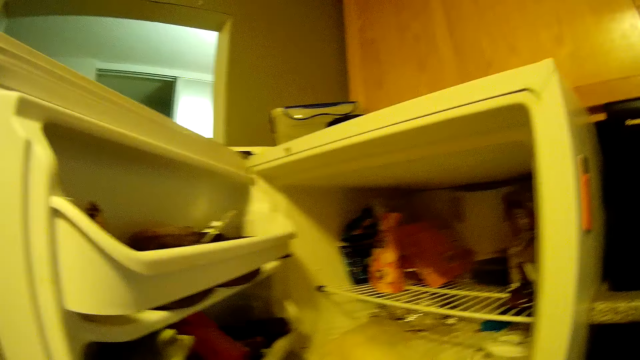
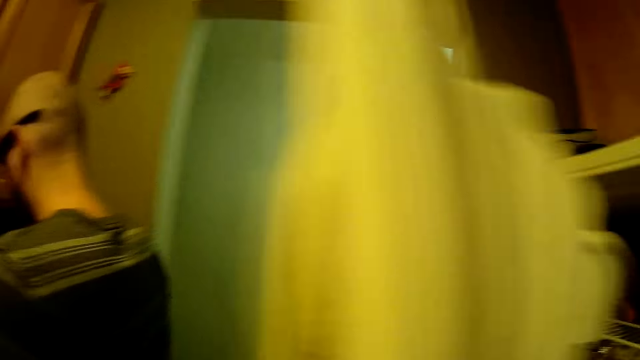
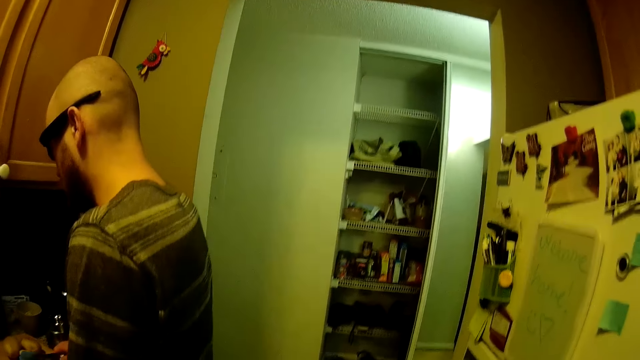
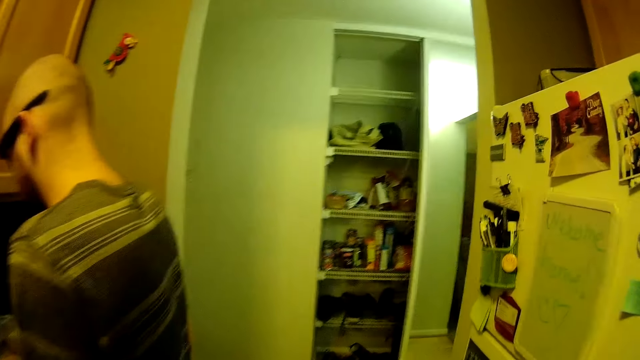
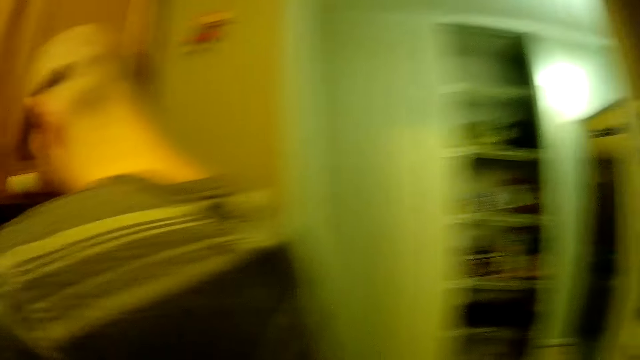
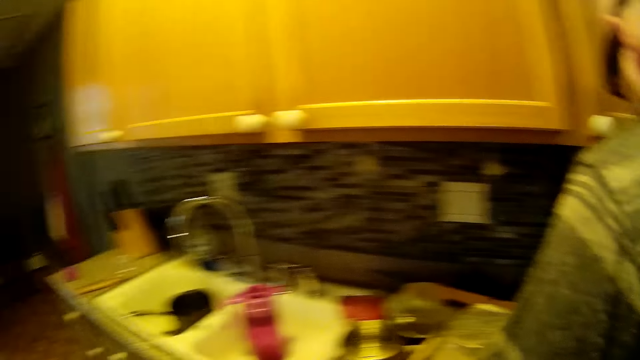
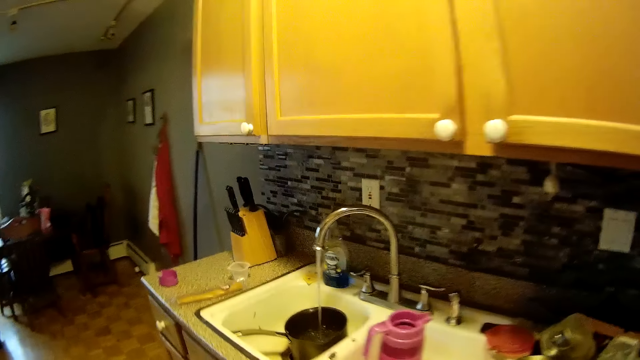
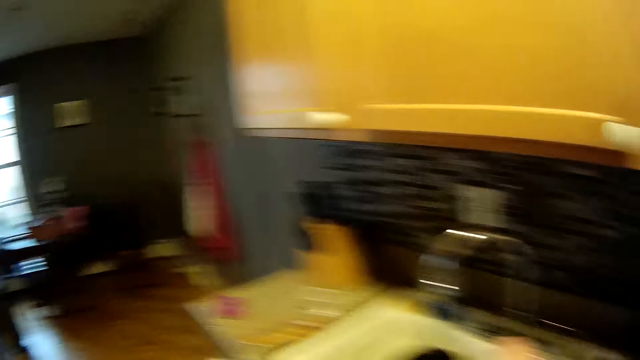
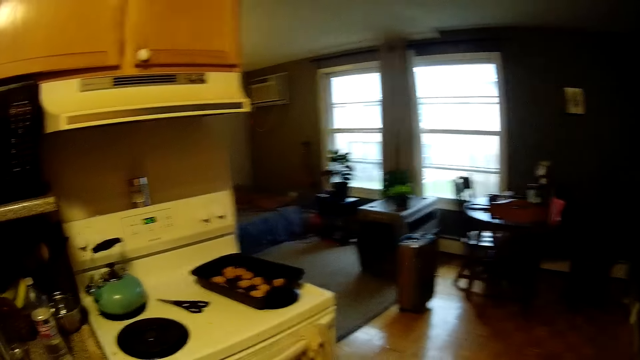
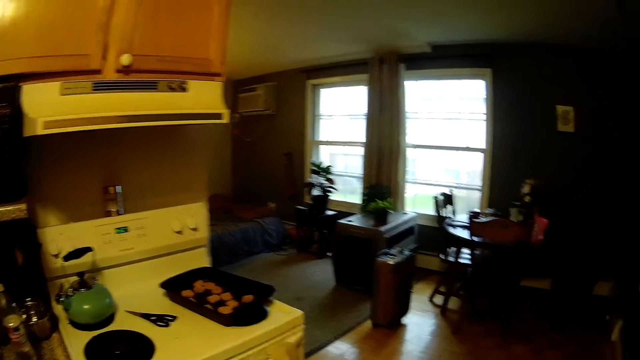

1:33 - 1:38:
The camera wearer places the plastic bag into the refrigerator. They close the fridge. They walk around.

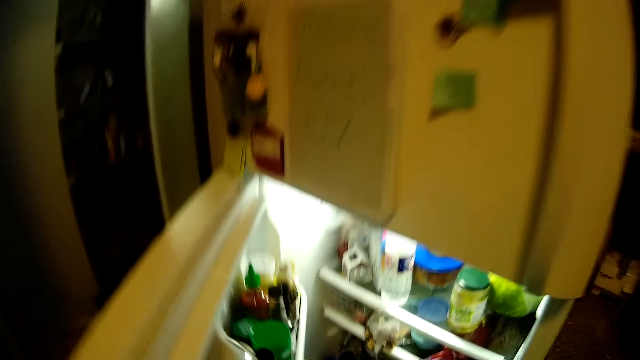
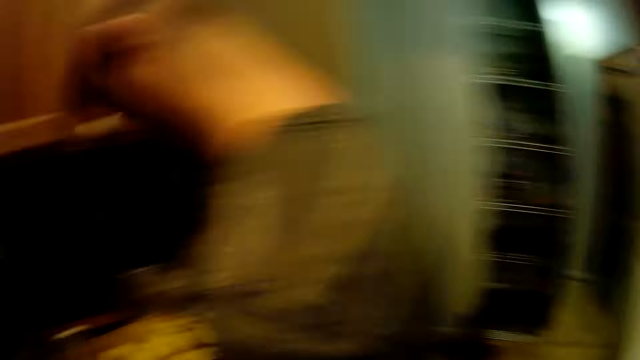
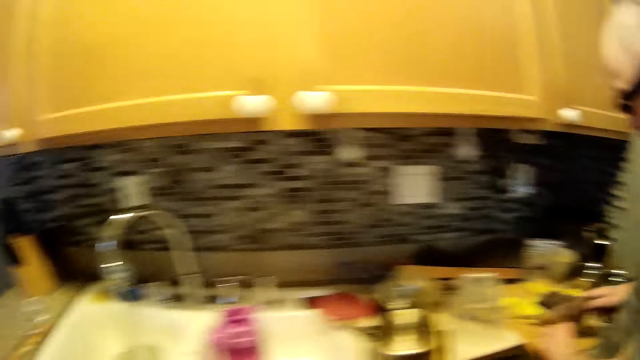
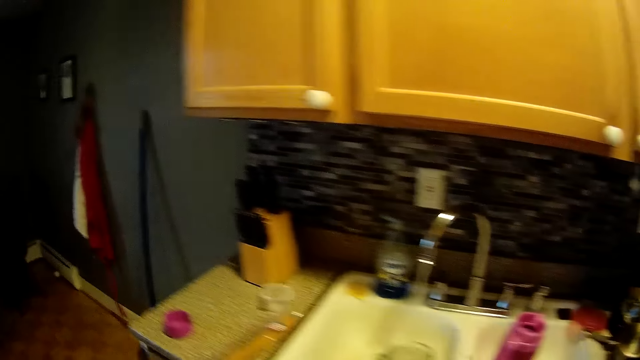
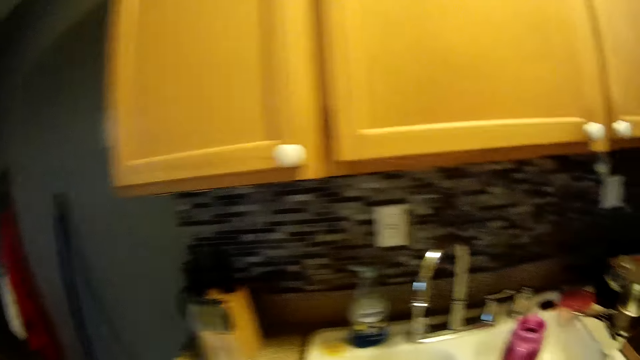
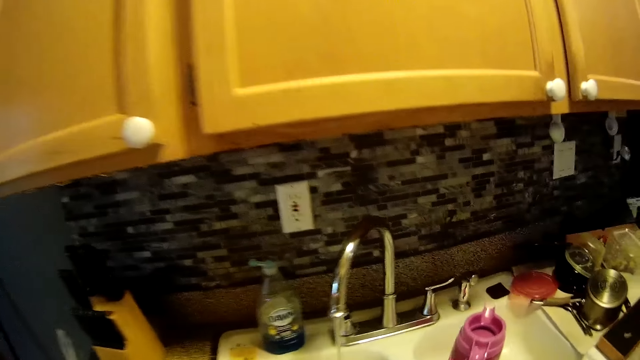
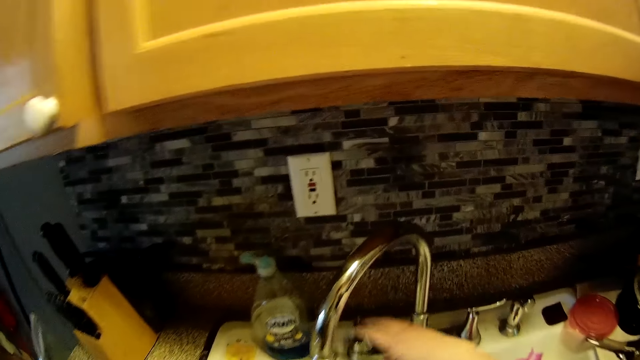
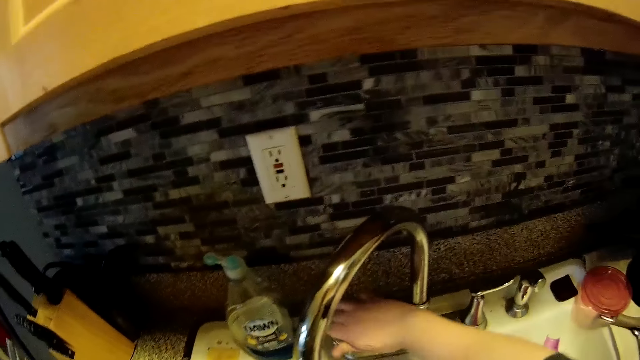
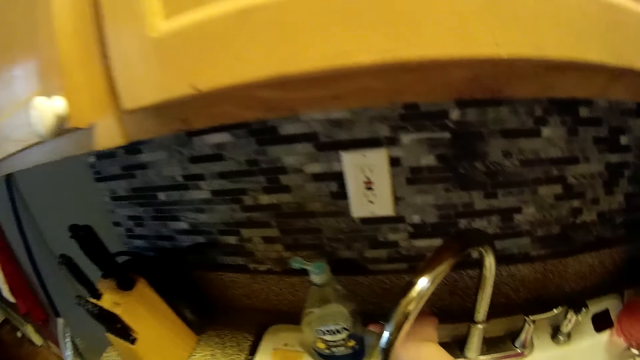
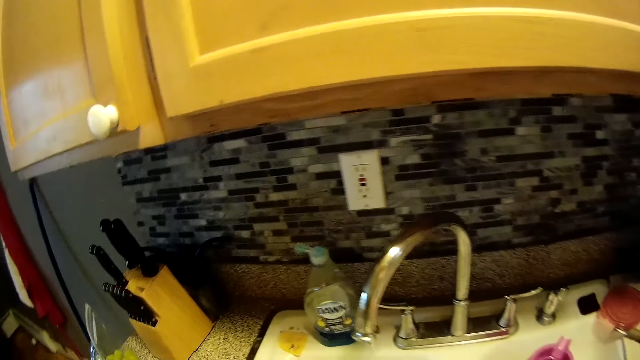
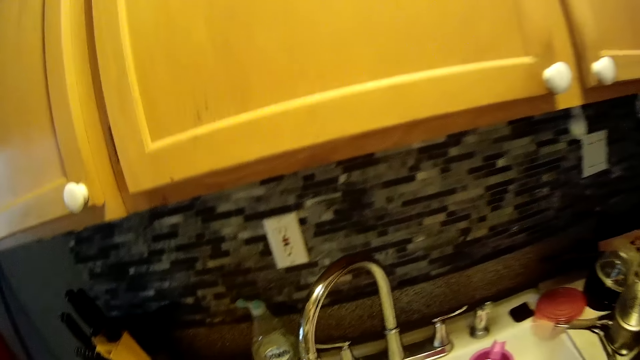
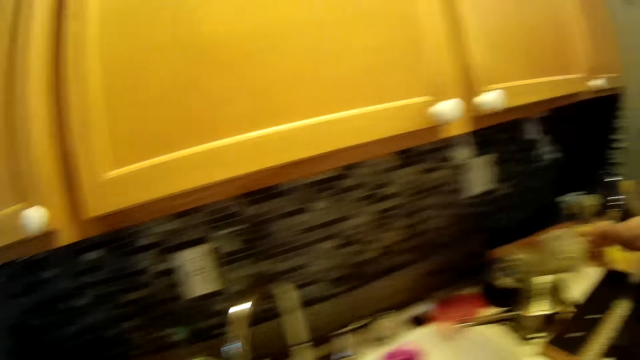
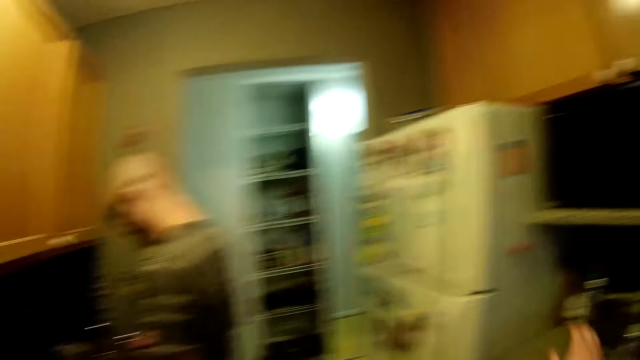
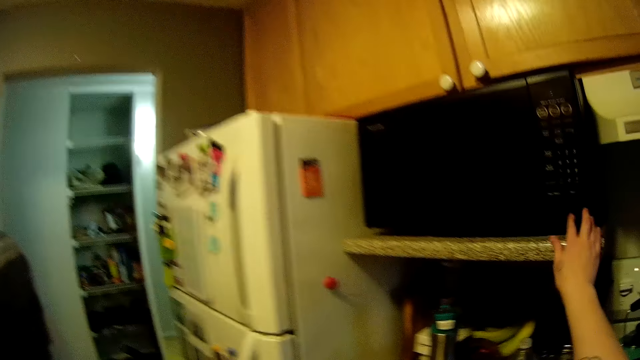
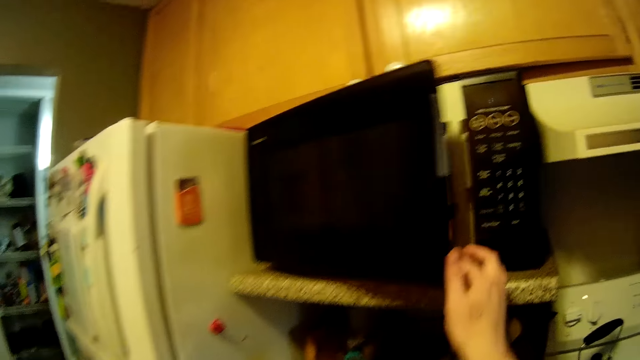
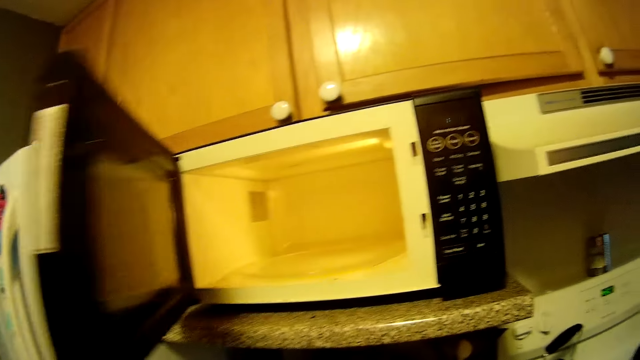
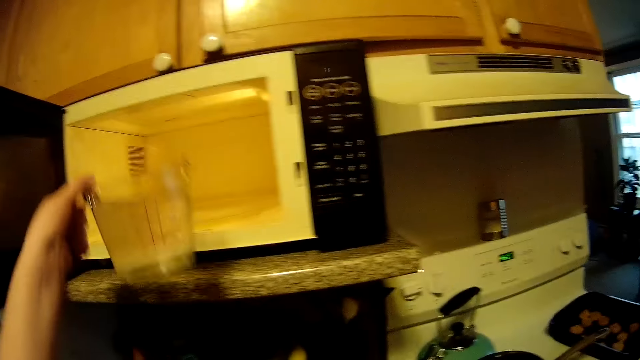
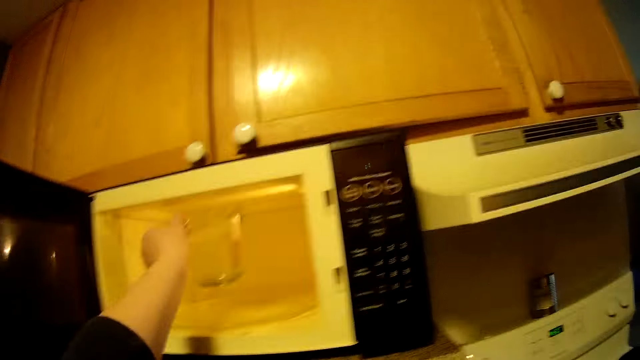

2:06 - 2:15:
The camera wearer closes the fridge. She places the plastic bag on the countertop. She turns on the tap with her right hand. She closes the tap. She looks around. She opens a microwave with her right hand. She drops the jug.

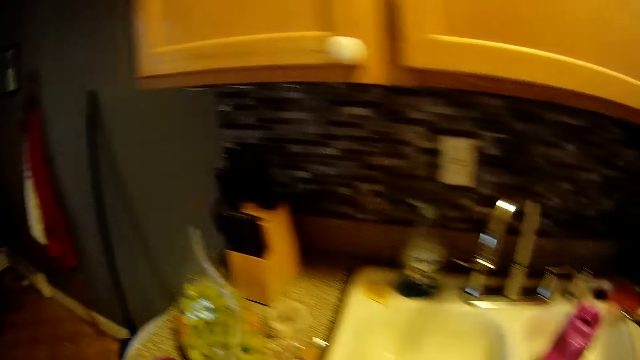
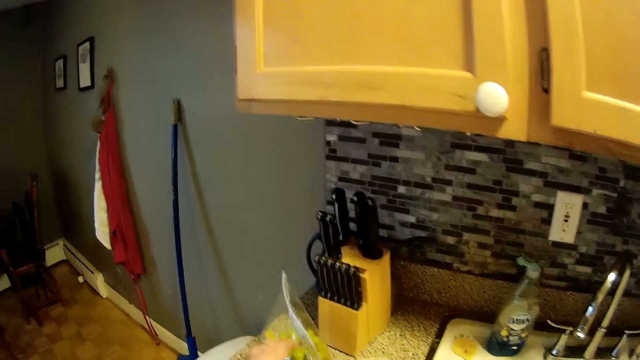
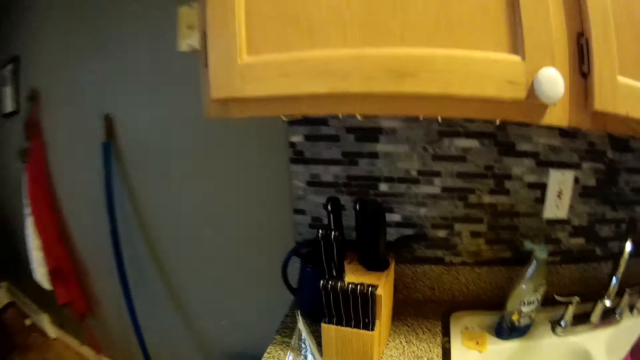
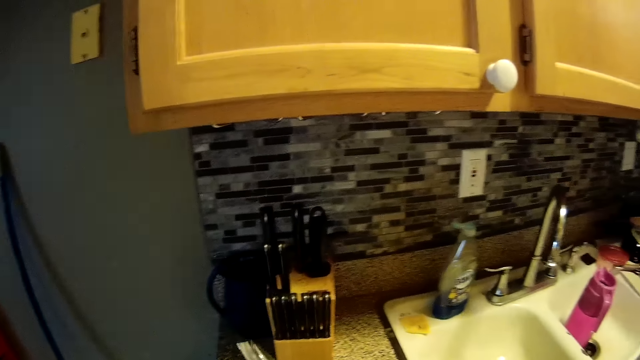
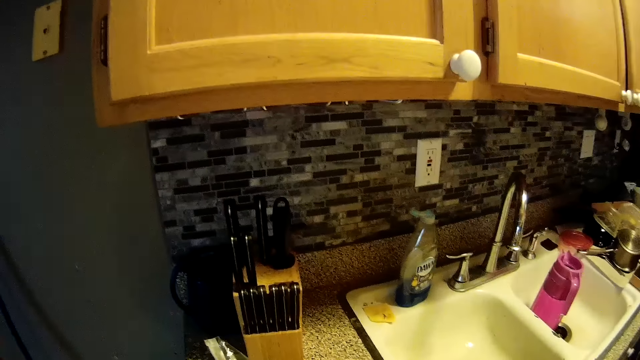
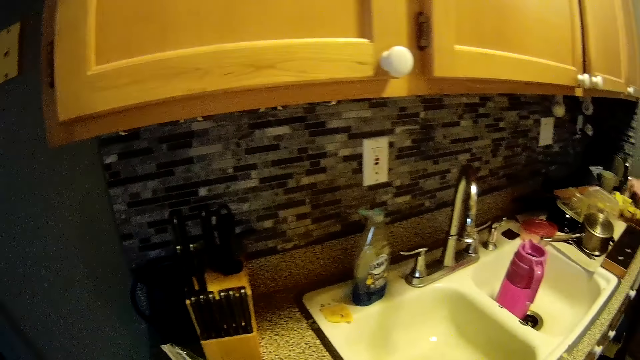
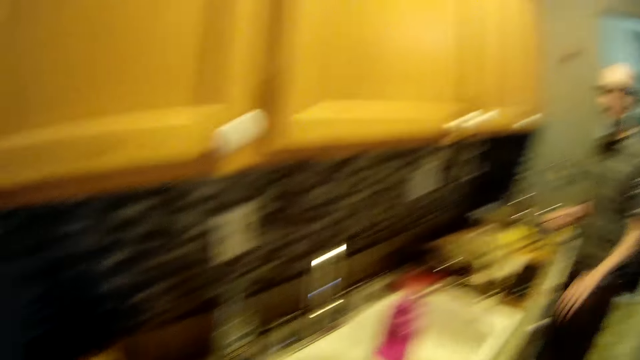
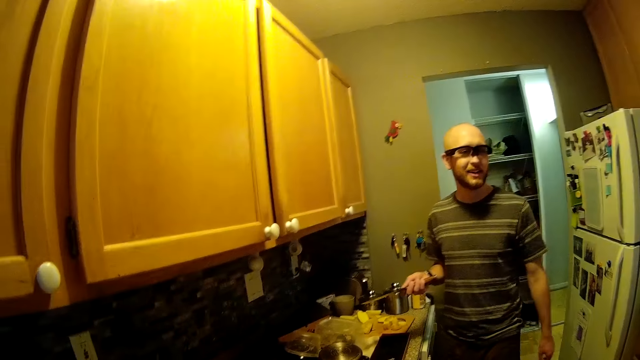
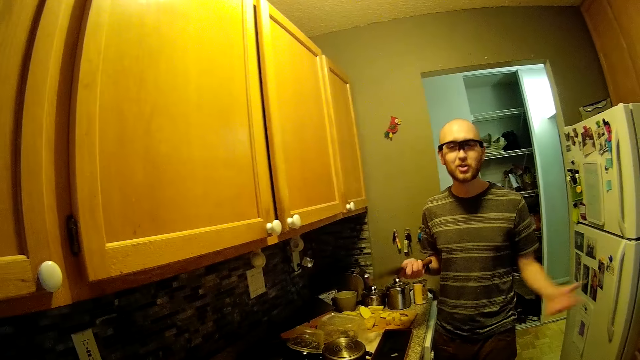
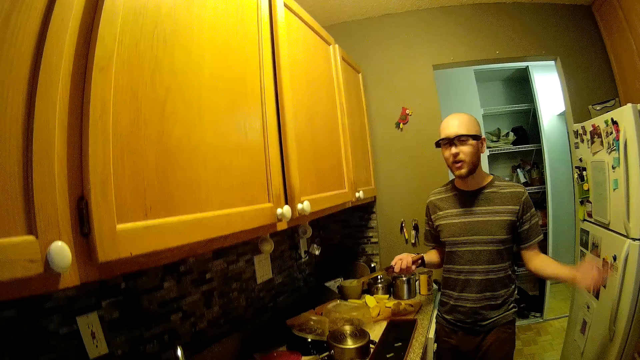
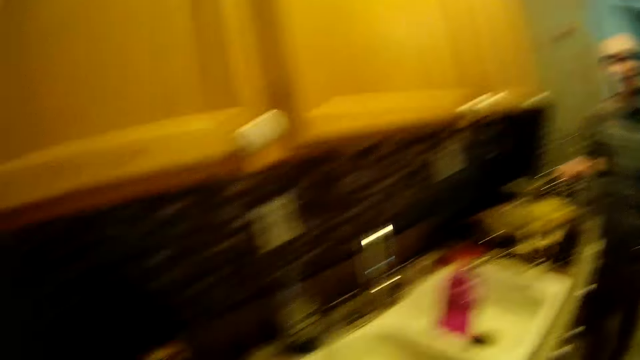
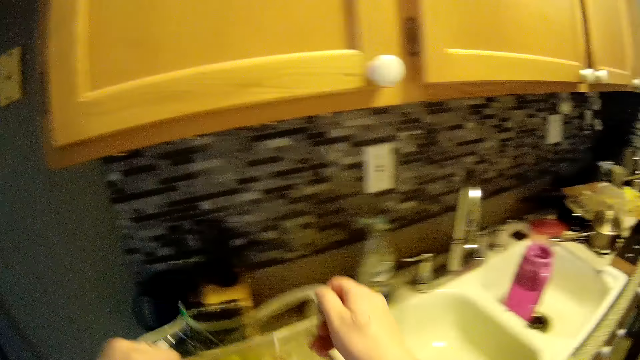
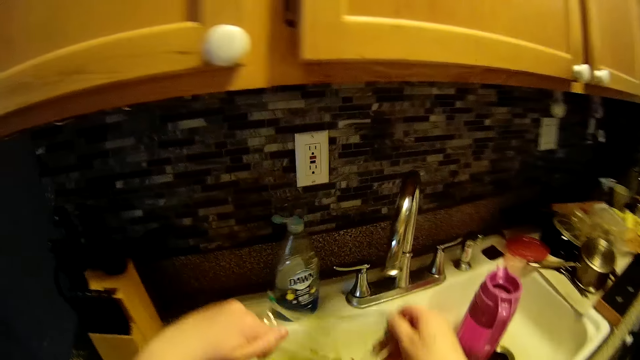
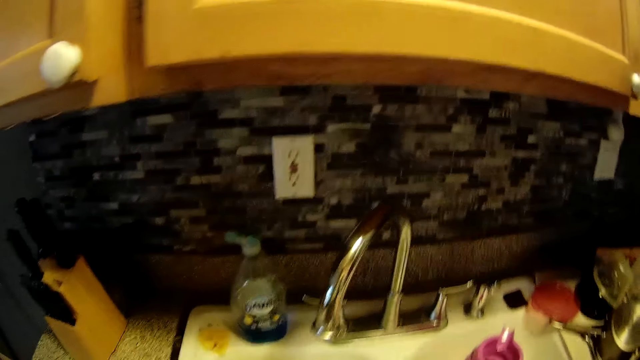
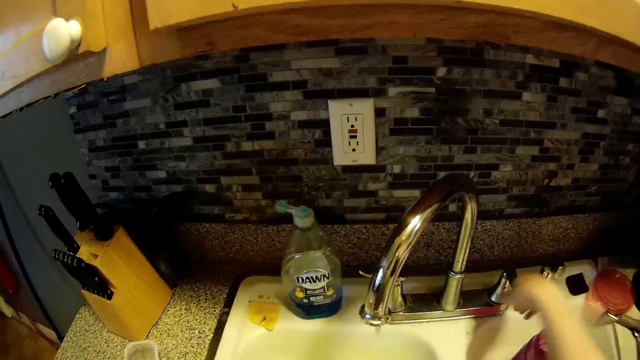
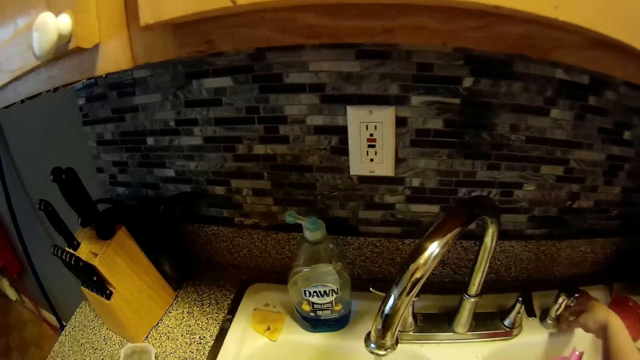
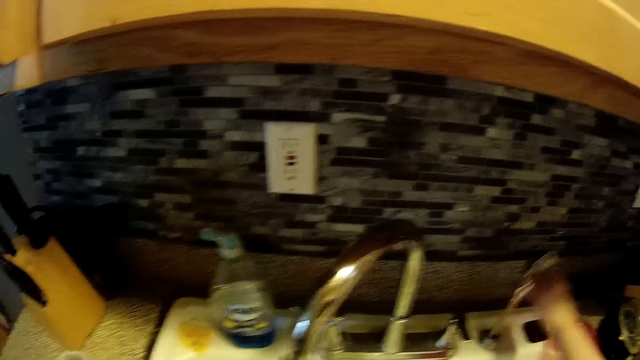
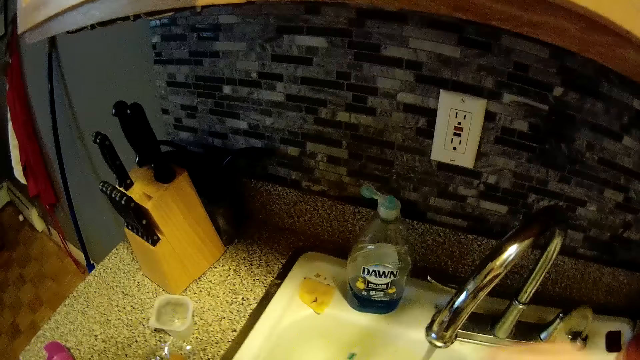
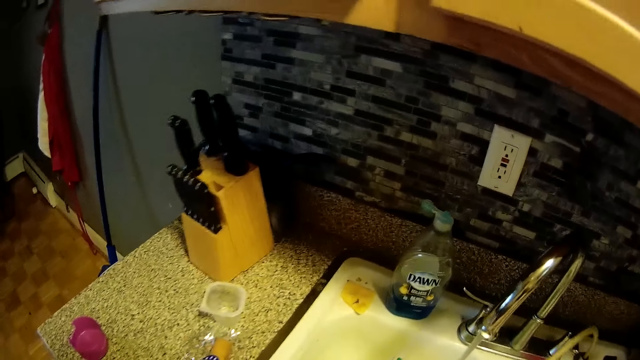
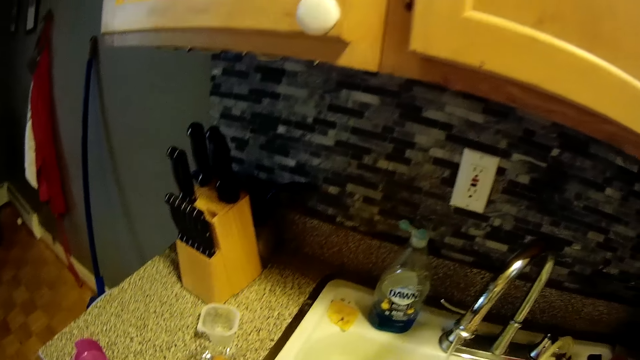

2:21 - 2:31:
The camera wearer holds the plastic bag on the countertop with her left hand. A man talks. The camera wearer picks up the plastic bag from the countertop with both her hands. She places the plastic bag into the sink. She turns on a tap with her right hand. She pulls a pipe from the sink with her right hand.
